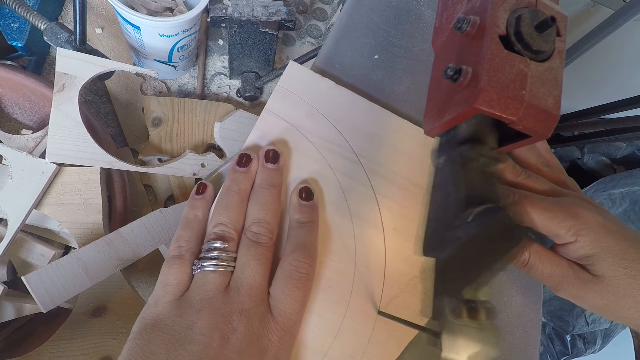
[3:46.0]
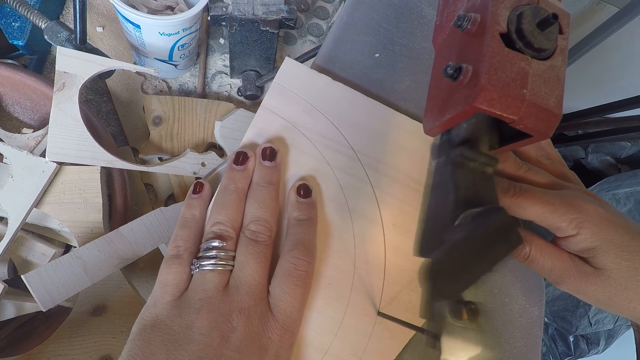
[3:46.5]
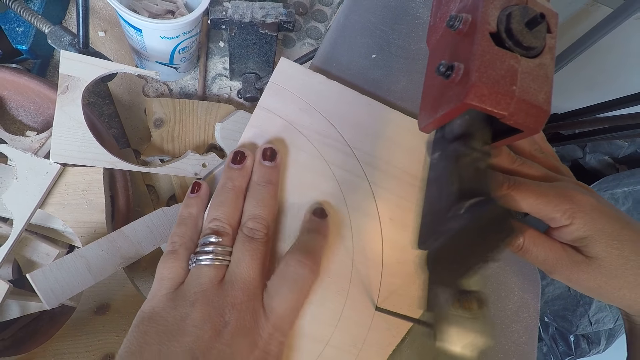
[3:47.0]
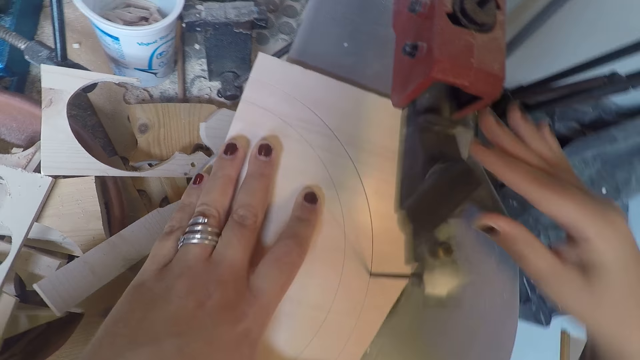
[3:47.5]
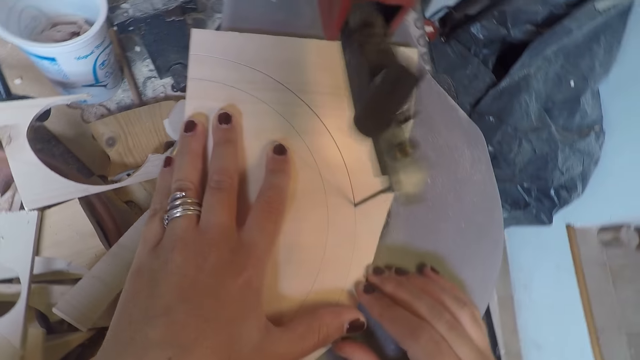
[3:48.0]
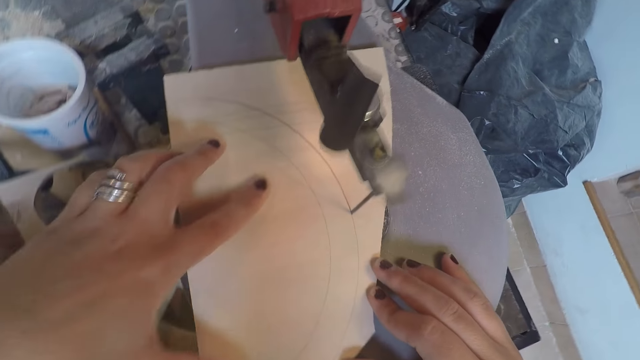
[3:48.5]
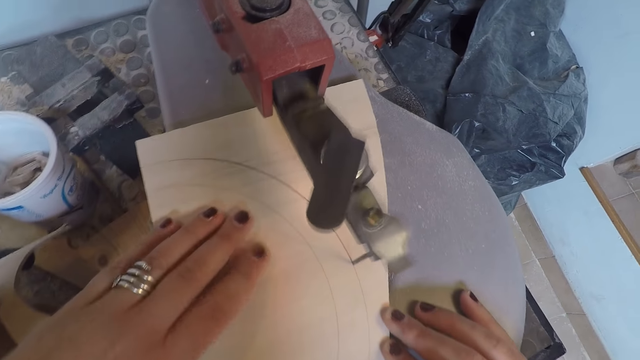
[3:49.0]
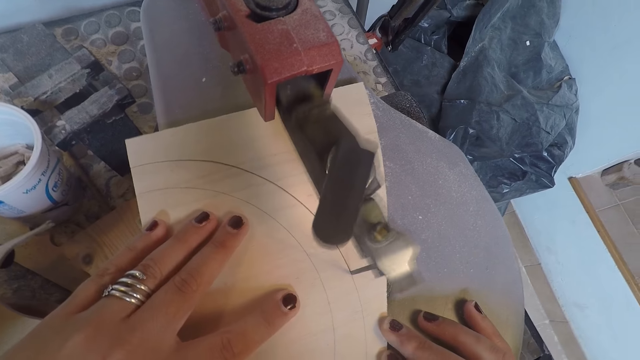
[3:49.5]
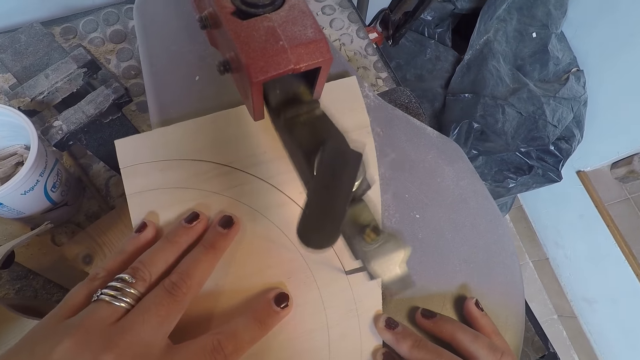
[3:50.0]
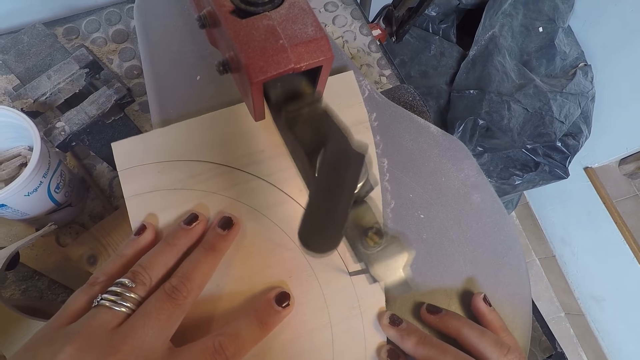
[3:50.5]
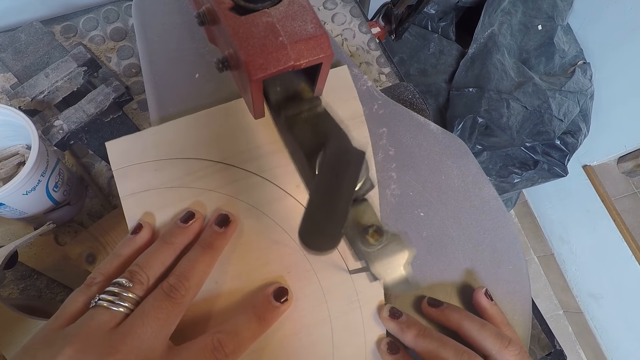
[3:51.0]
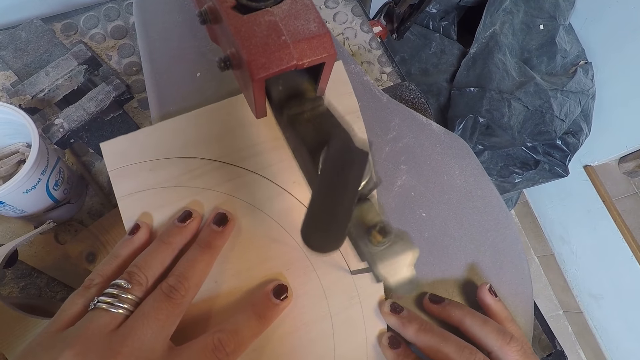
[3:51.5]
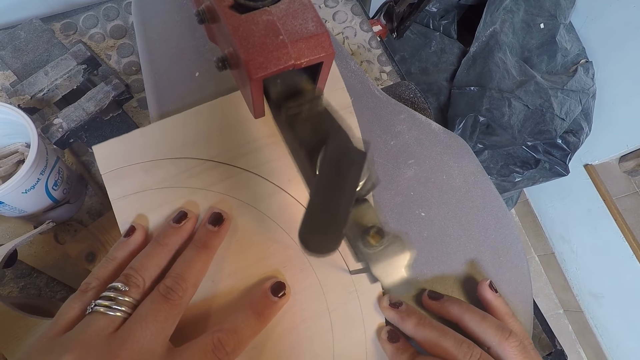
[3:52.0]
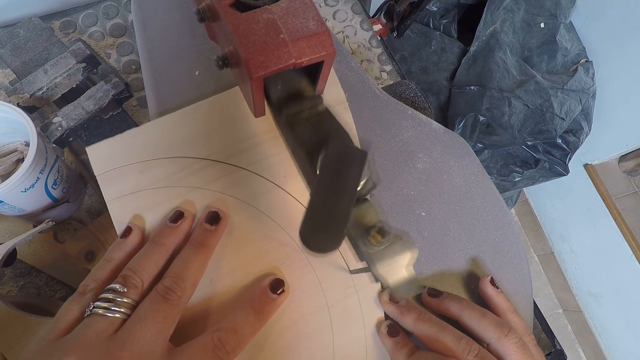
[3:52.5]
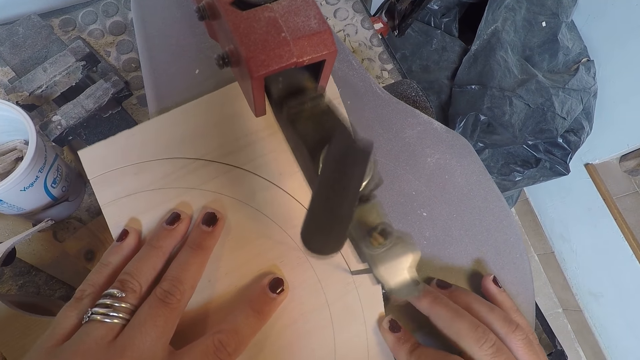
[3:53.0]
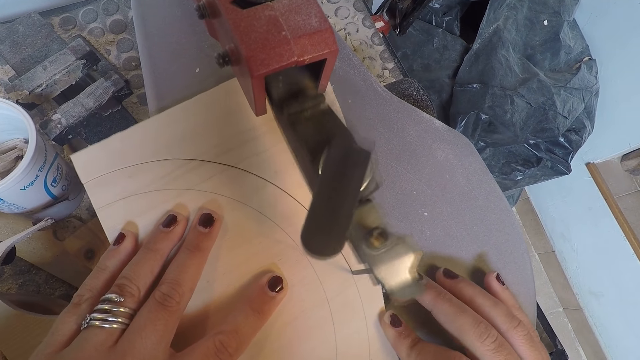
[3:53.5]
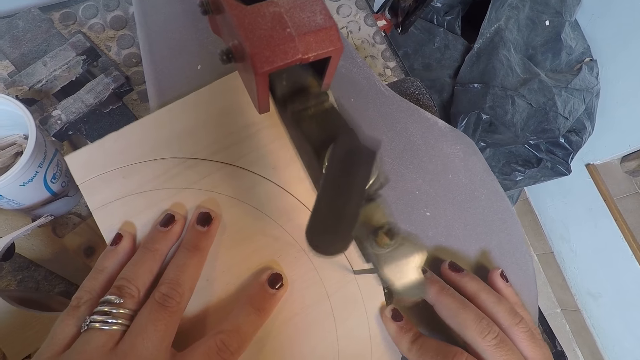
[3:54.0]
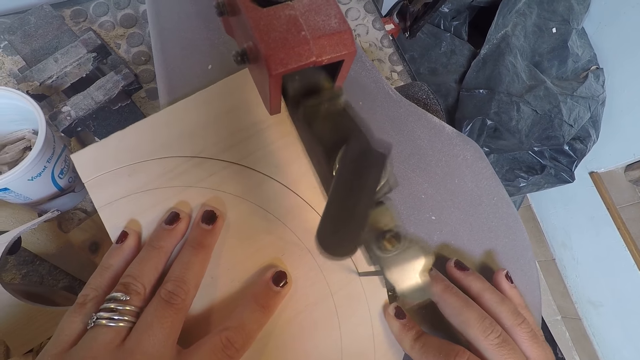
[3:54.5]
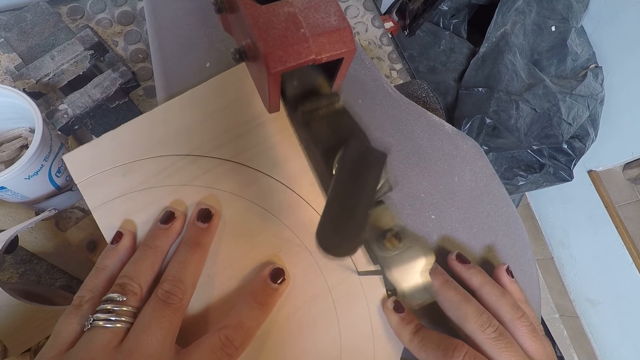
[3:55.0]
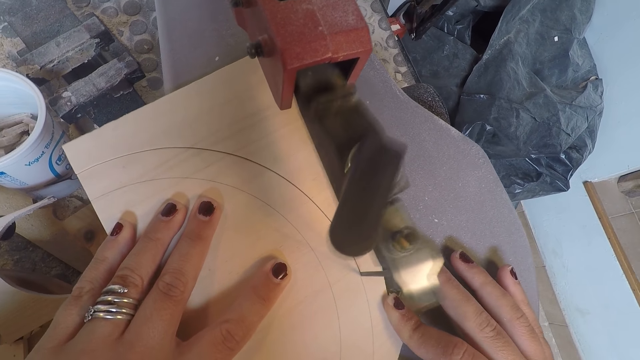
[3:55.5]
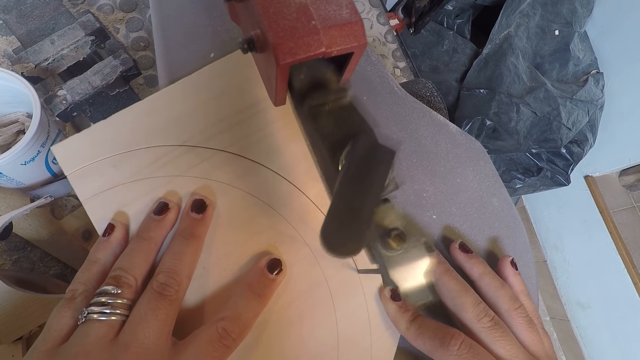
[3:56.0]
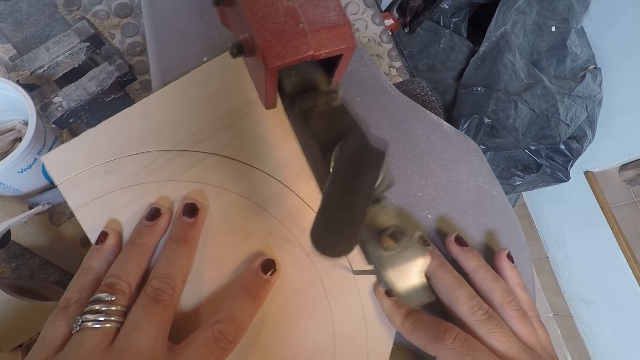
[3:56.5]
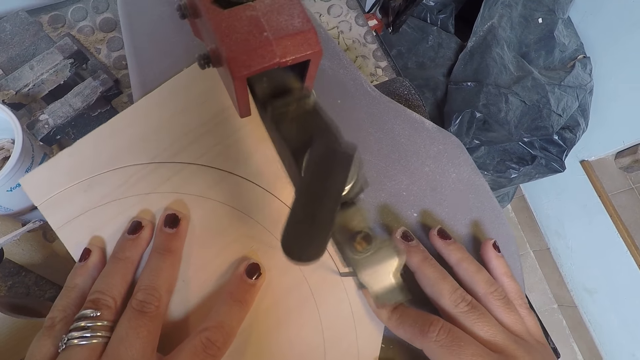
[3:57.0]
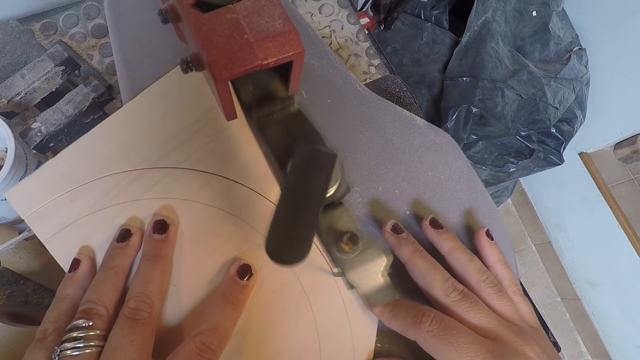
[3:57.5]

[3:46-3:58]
The camera wearer holds a part of the plywood with his right hand. He cuts the plywood in both hands with the saw machine.

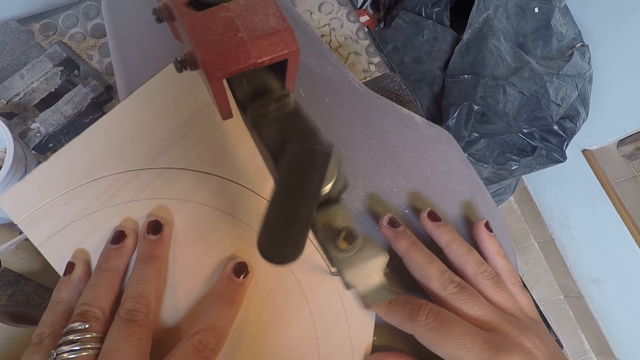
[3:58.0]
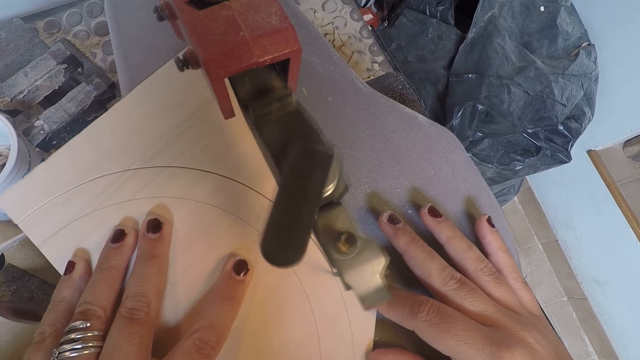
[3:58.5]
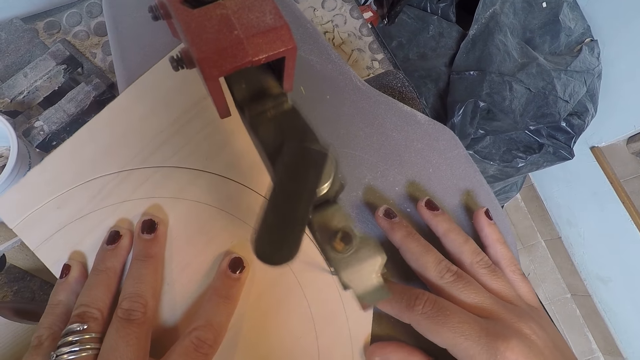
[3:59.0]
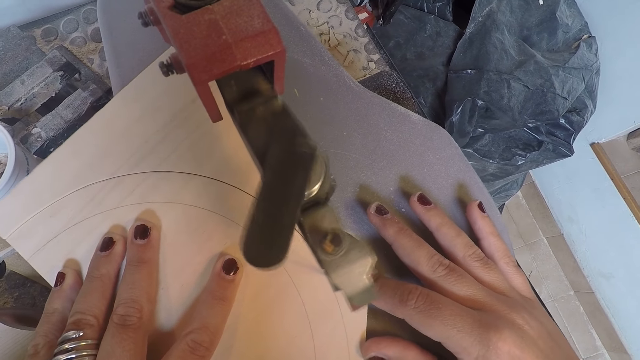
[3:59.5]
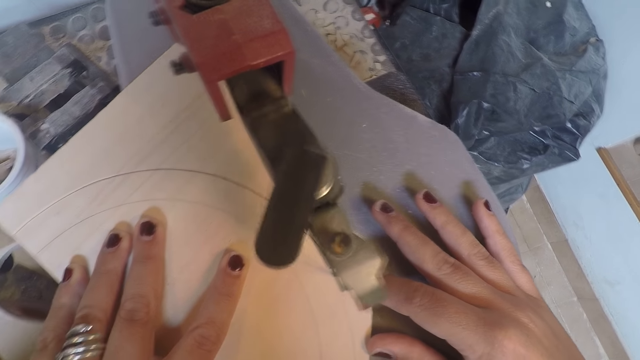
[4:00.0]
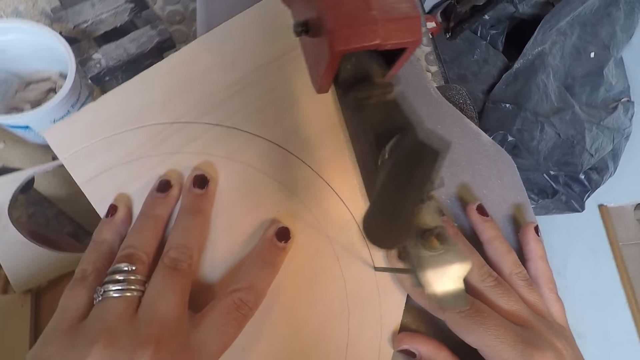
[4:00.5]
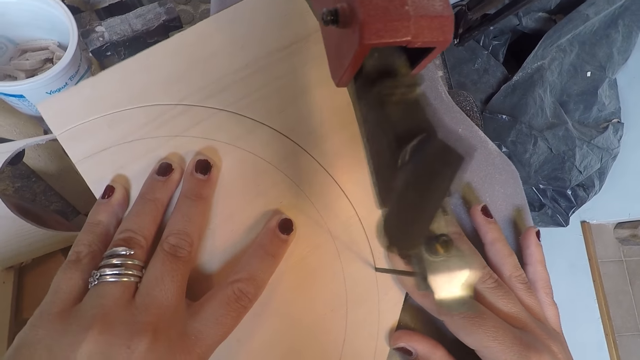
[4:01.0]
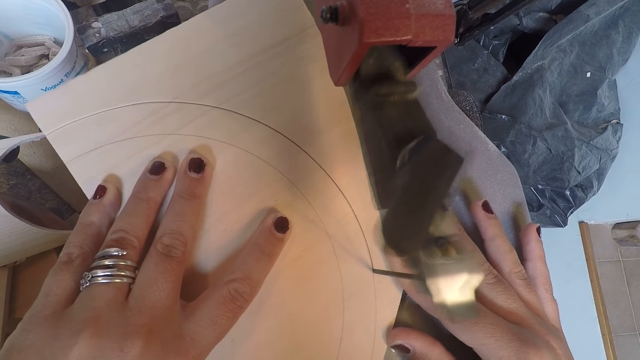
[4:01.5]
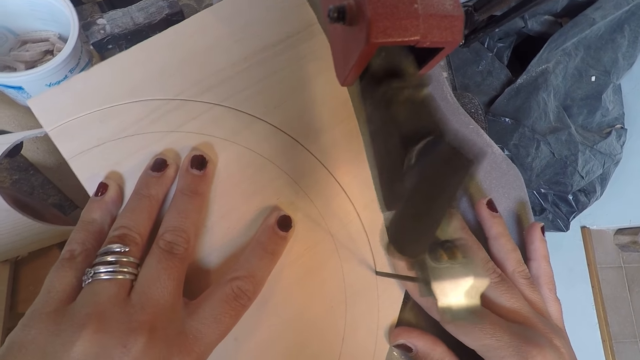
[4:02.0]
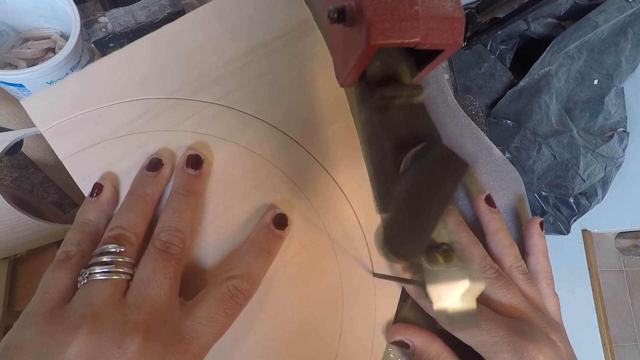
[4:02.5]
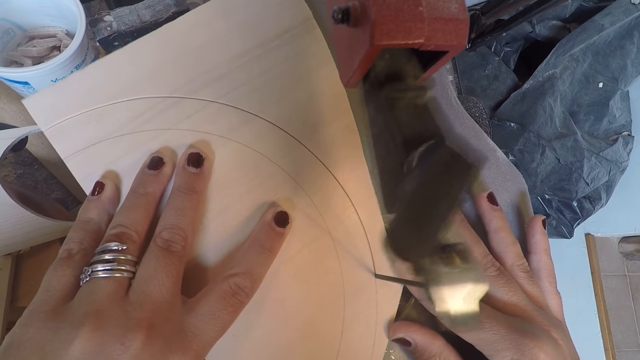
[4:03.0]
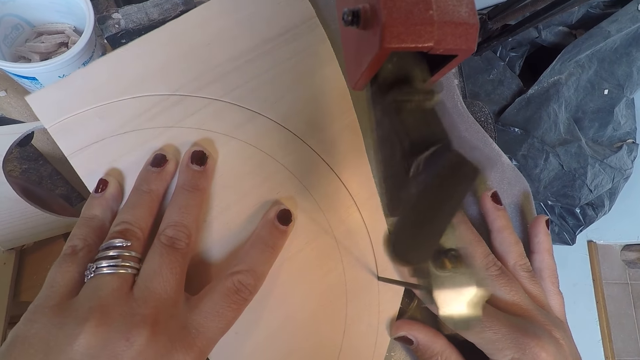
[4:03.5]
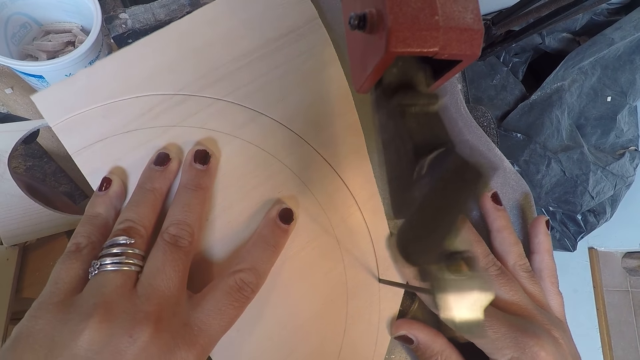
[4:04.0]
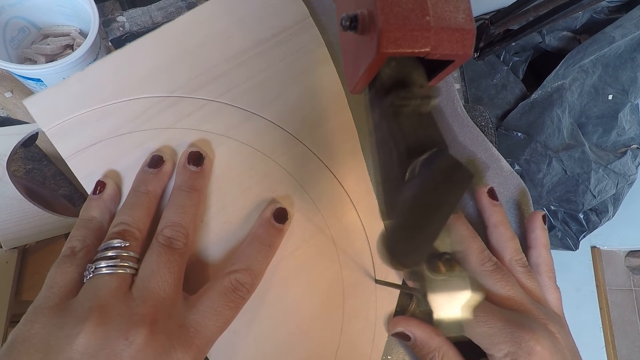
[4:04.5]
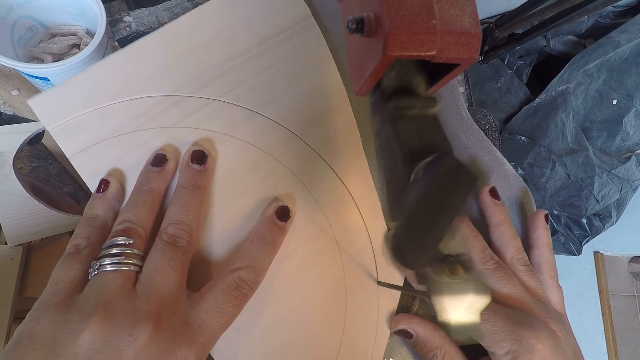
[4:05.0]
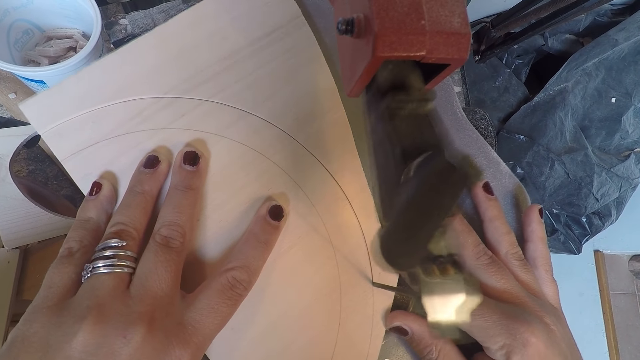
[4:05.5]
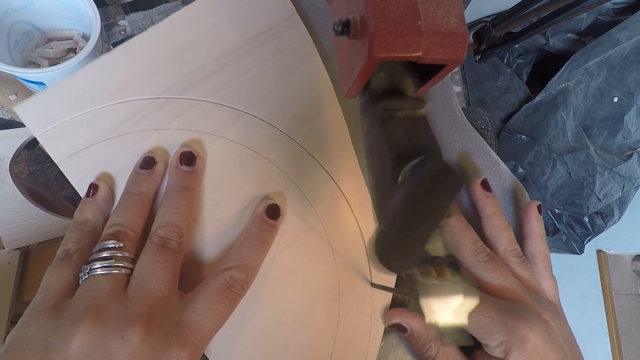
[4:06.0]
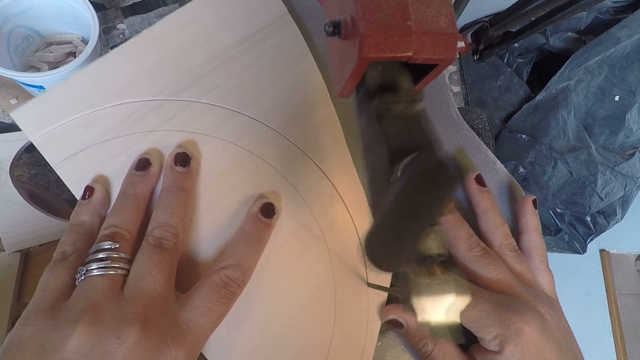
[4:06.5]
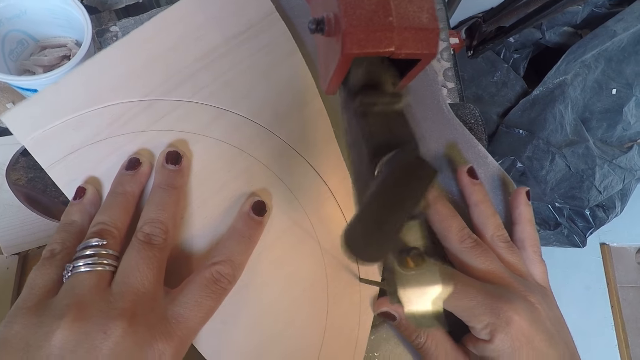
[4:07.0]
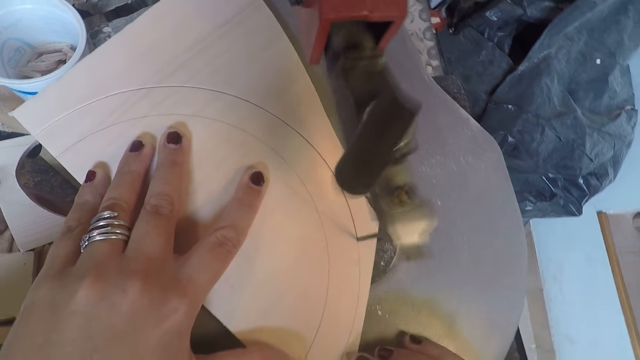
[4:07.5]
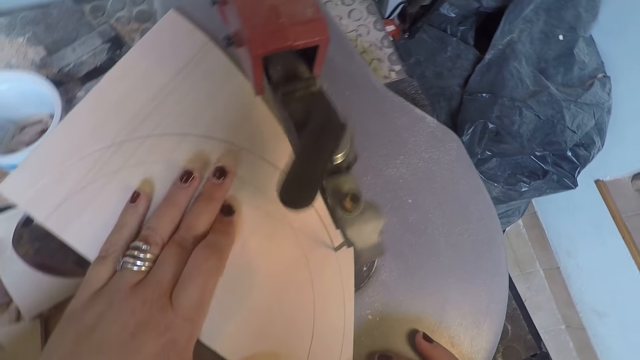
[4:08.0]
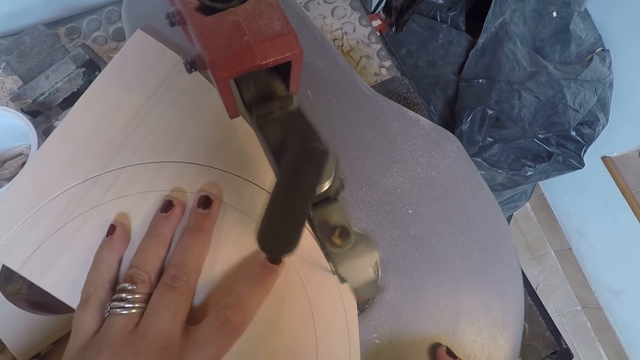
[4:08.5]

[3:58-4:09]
The camera wearer removes her right hand from the plywood. She moves her left hand on the plywood.
